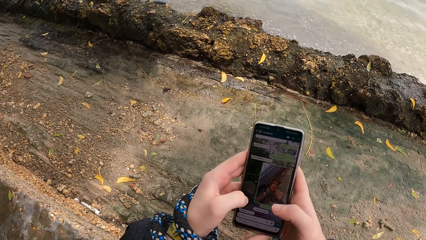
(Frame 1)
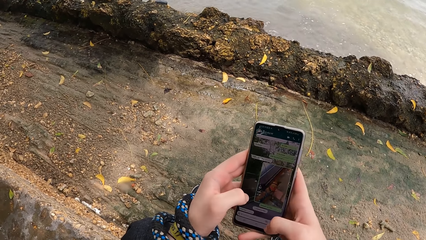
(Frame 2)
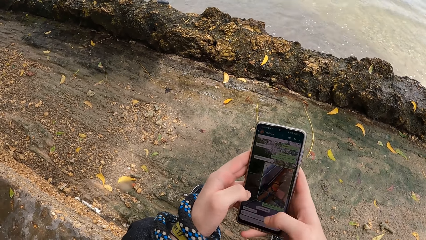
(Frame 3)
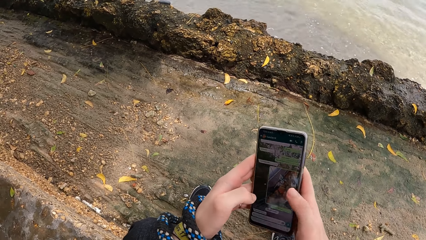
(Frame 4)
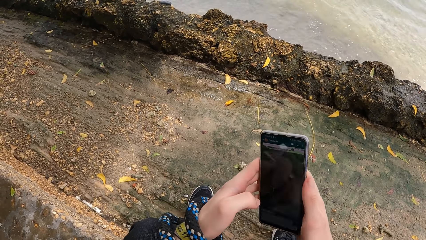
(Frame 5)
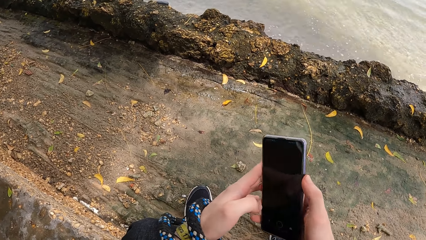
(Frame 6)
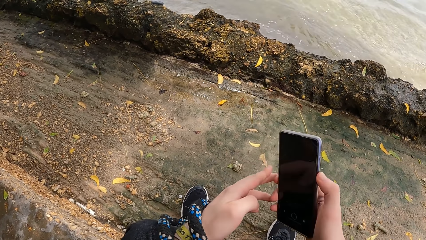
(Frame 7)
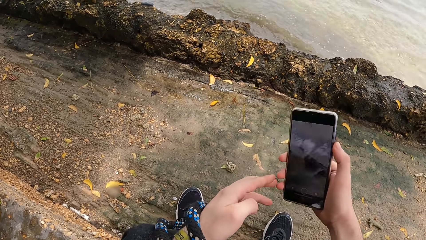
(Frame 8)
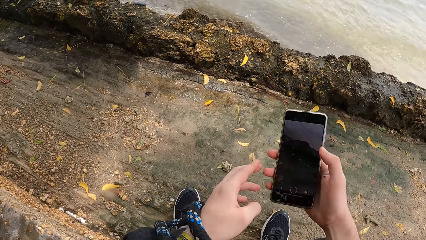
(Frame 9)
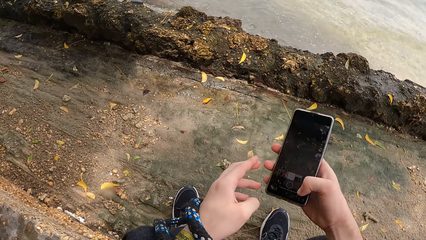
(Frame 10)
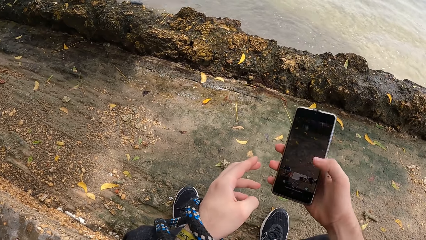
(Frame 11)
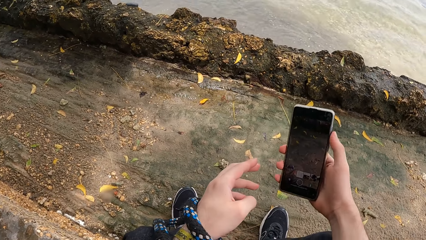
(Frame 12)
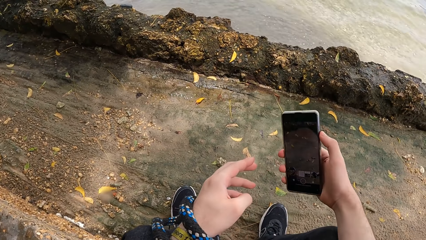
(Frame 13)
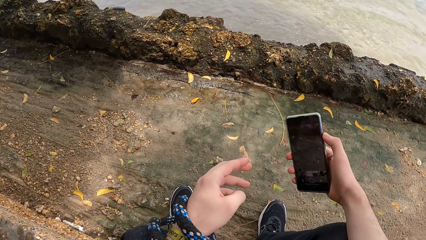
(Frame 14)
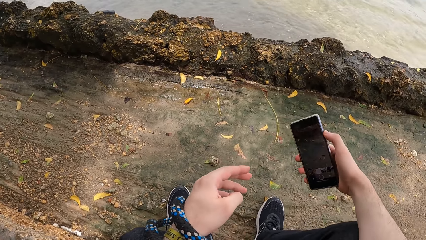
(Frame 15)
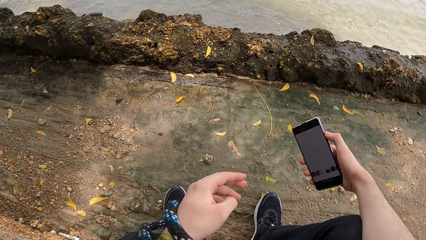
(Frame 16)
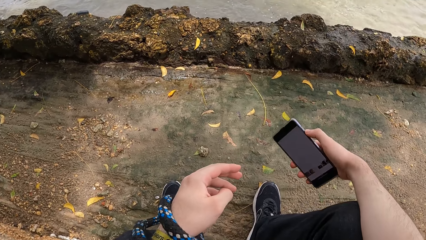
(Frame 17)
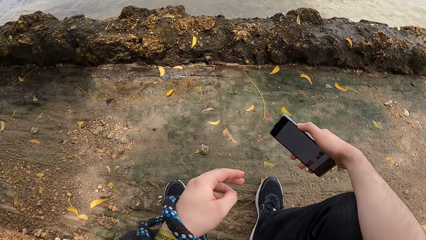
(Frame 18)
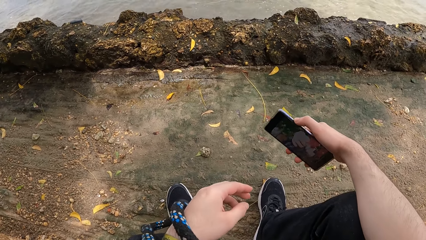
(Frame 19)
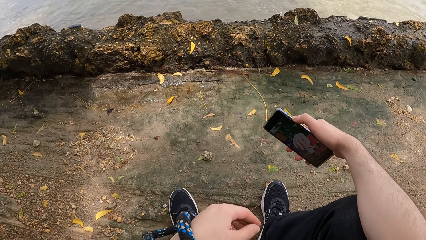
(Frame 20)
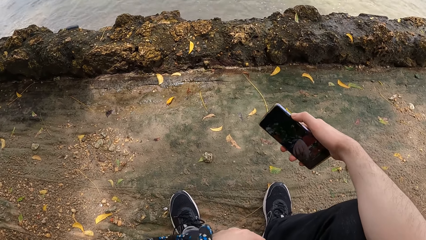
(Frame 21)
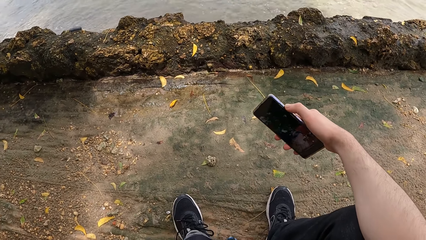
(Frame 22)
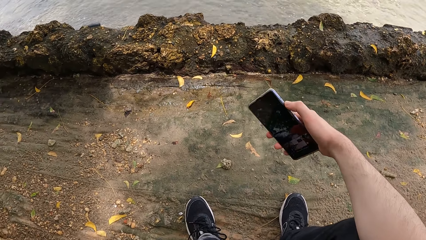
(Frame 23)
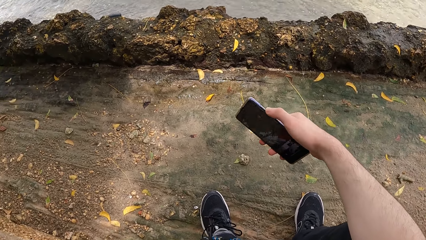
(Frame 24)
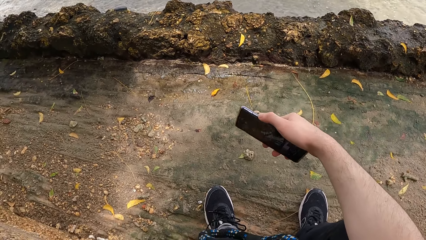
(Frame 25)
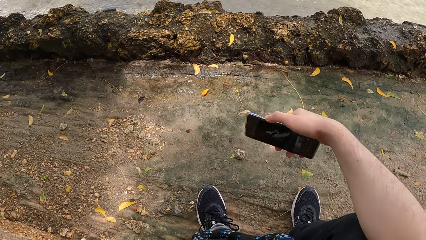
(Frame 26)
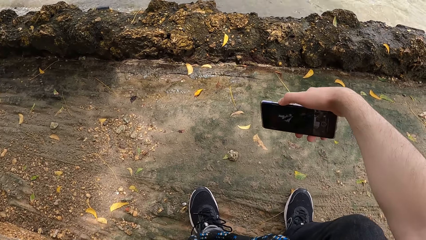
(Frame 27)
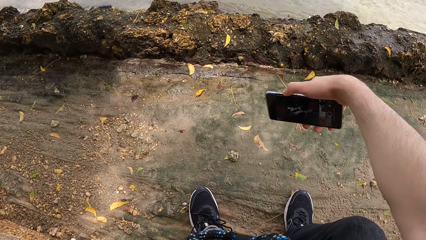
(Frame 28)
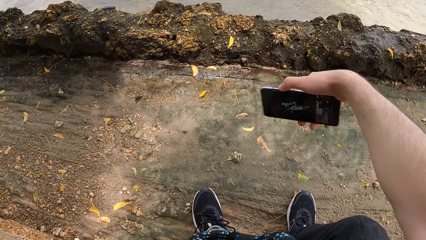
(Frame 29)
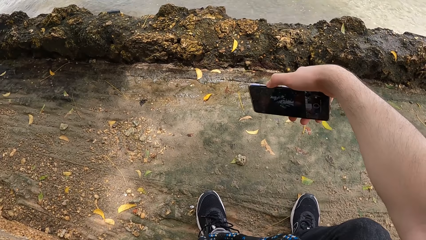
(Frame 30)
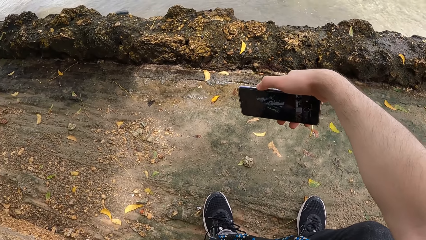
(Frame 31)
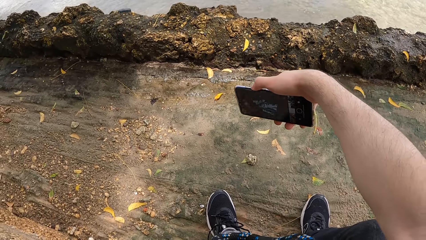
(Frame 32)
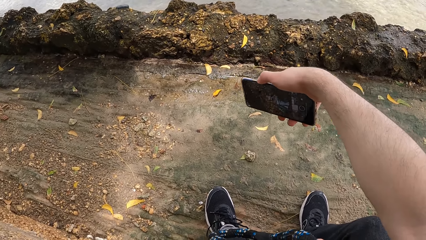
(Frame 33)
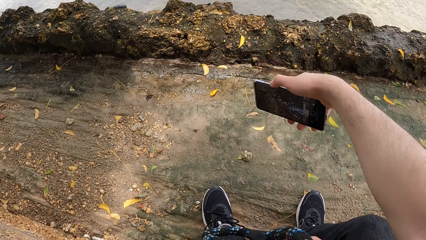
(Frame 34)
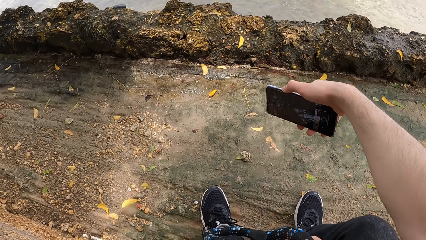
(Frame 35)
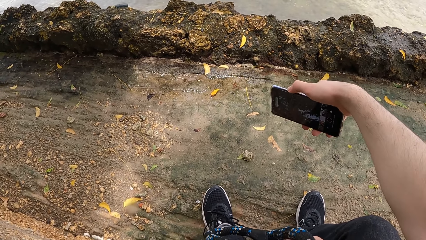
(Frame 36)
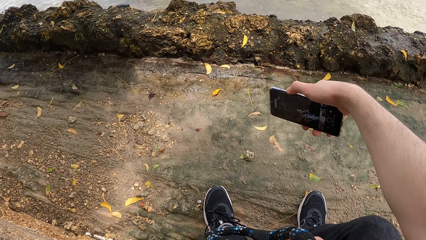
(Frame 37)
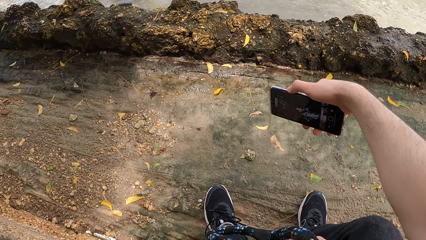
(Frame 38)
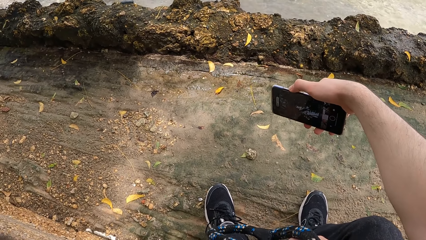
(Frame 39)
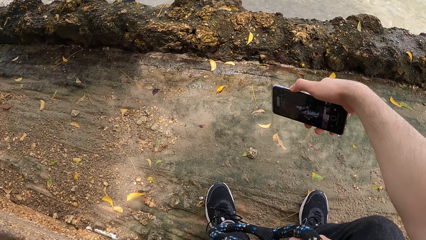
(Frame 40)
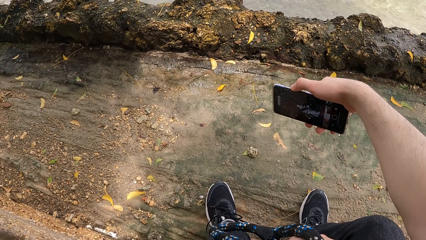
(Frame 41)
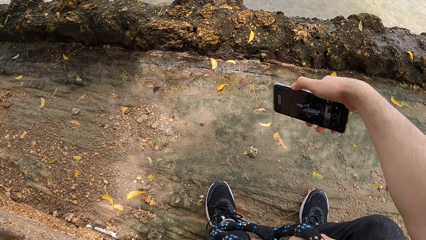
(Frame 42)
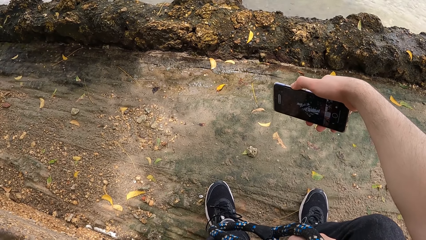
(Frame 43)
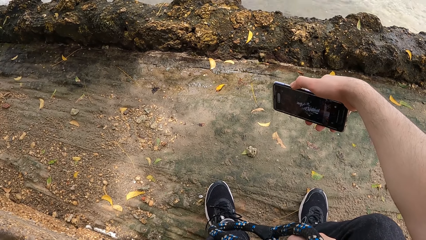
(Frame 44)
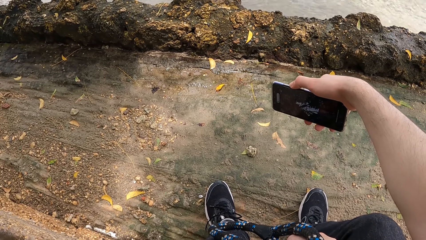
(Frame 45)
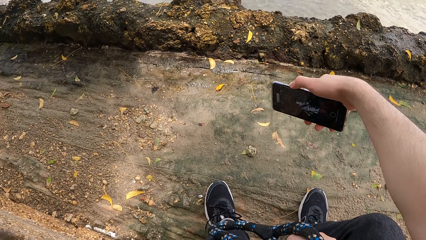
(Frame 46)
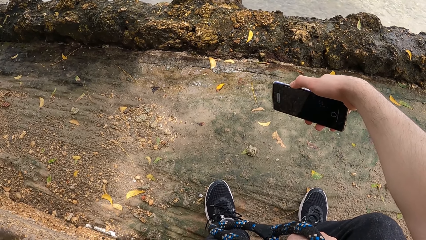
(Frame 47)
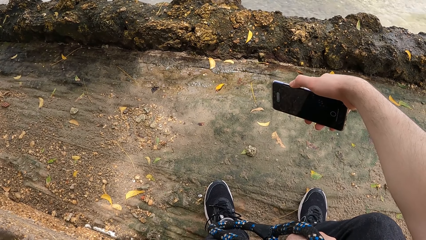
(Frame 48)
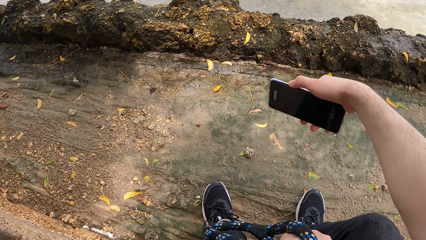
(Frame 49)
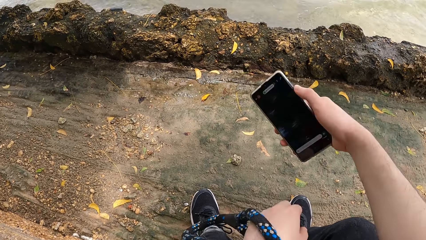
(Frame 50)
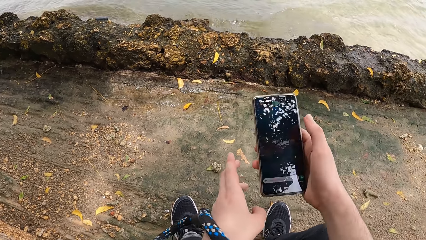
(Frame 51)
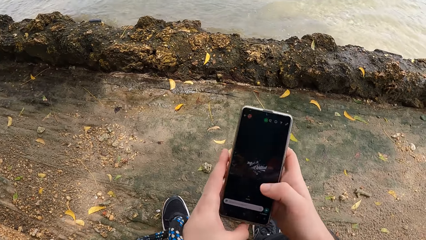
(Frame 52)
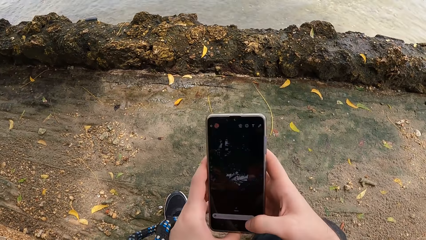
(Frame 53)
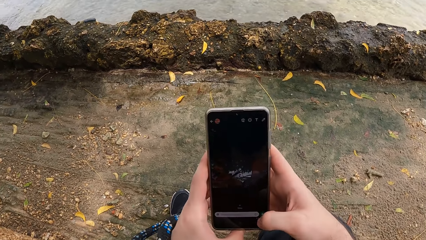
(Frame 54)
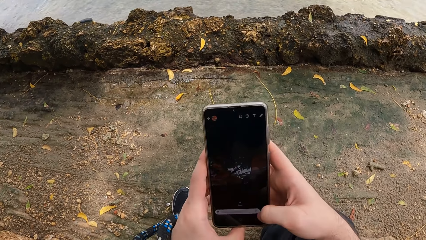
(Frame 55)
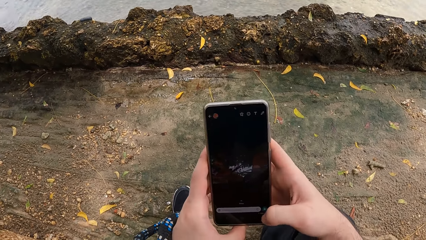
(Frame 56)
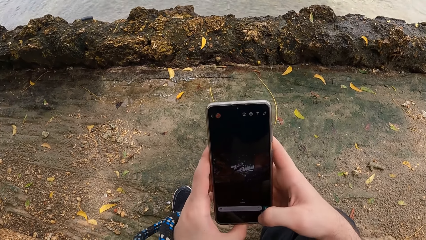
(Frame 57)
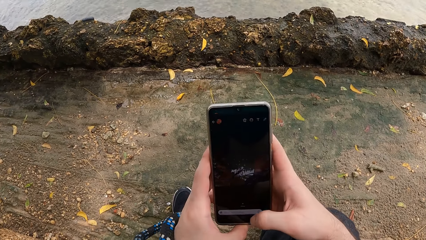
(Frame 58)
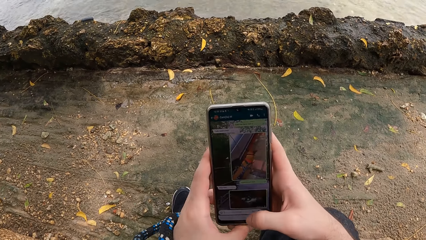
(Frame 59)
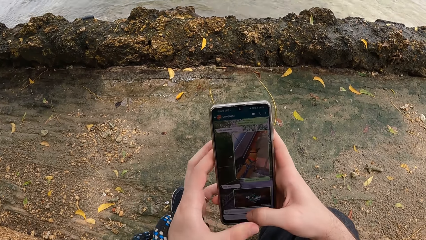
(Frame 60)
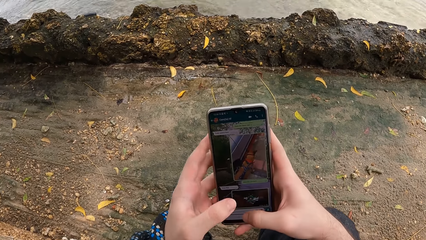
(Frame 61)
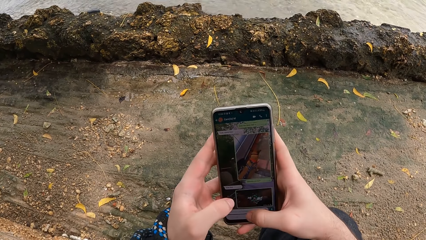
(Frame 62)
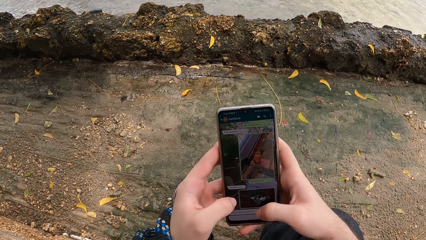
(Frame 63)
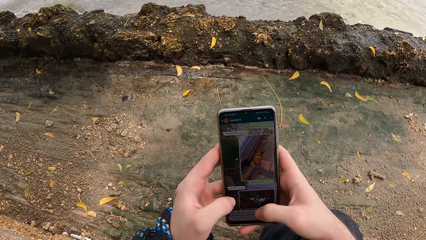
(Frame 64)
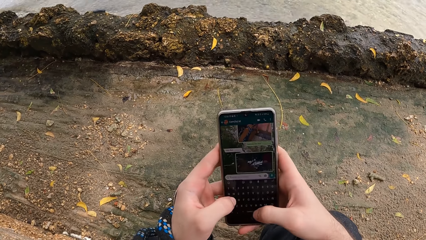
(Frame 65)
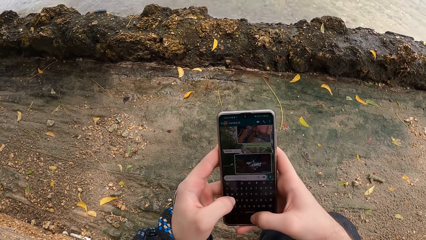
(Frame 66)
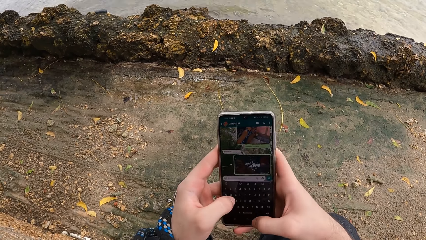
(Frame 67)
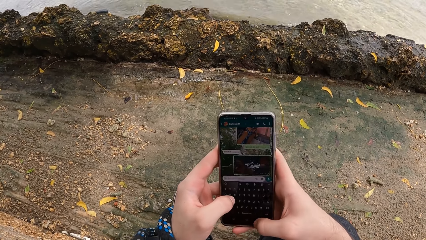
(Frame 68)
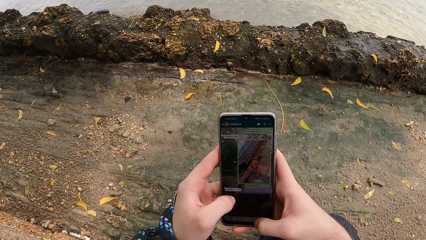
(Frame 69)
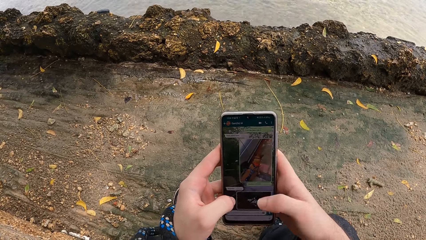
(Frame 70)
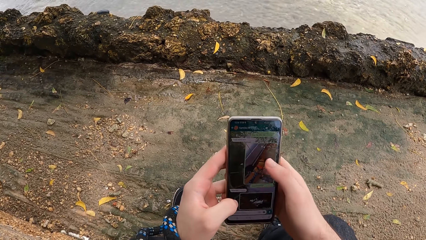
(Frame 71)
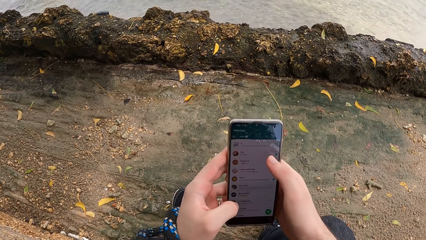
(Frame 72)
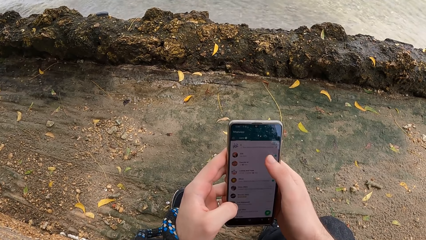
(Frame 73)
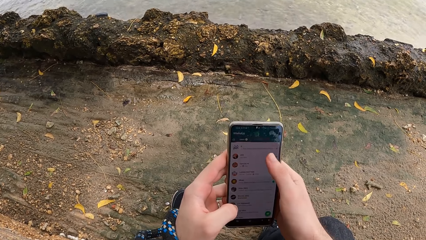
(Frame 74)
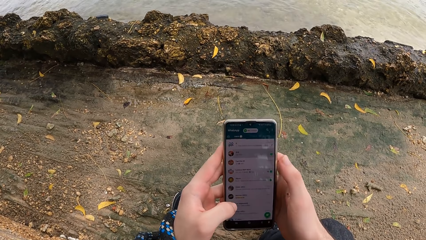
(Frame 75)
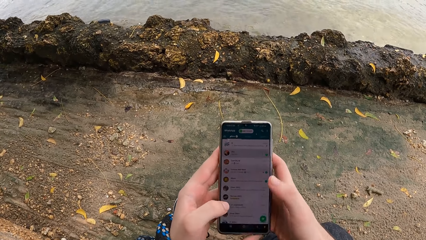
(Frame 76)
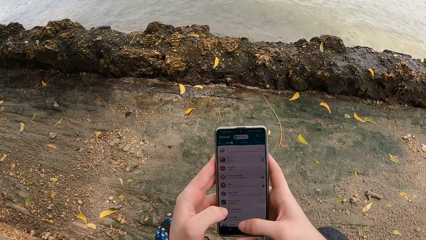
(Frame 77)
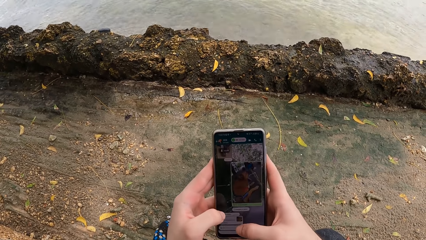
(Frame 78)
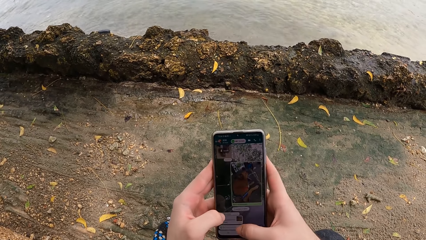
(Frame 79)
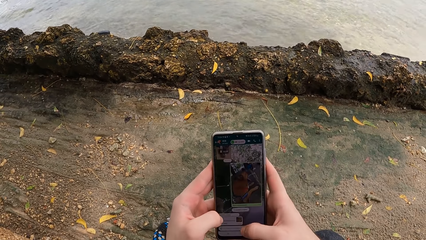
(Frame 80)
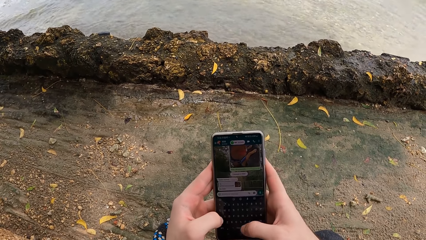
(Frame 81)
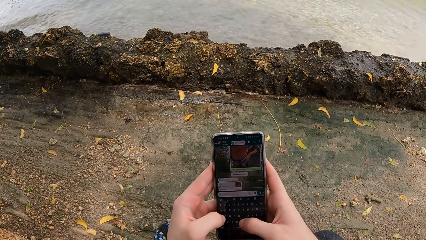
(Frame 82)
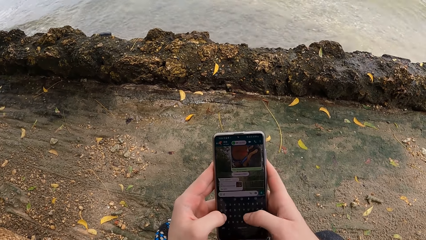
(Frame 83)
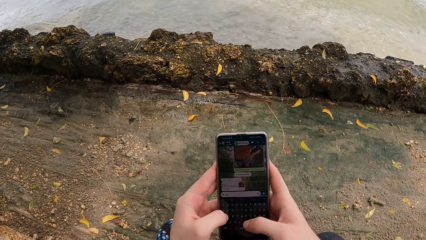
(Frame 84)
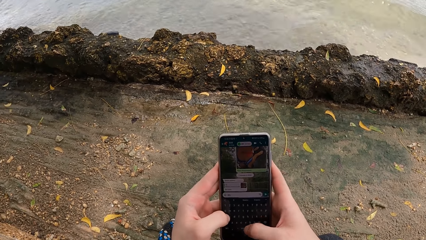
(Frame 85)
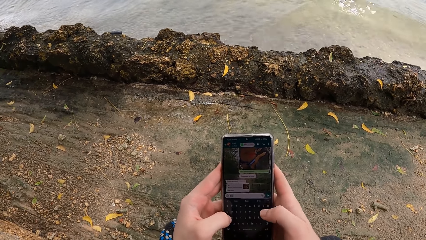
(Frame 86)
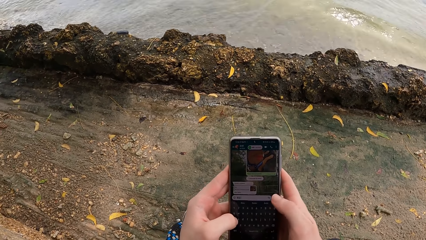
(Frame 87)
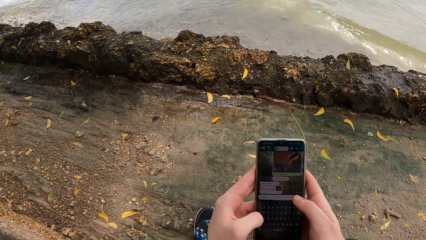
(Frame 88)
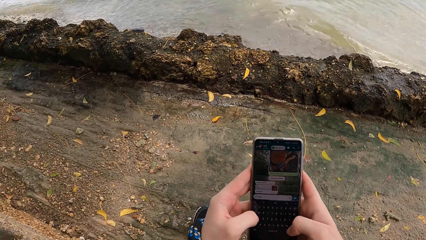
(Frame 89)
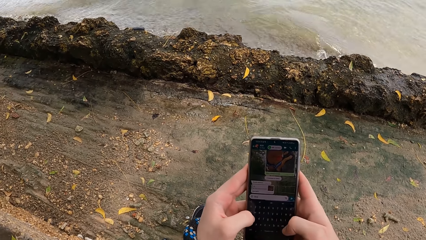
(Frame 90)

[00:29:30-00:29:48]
The camera wearer takes a selfie.
